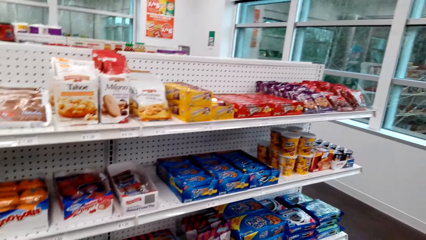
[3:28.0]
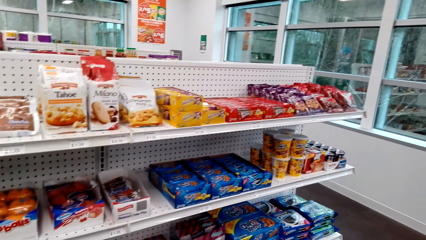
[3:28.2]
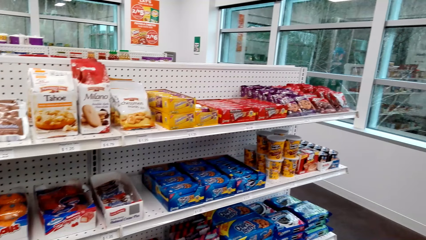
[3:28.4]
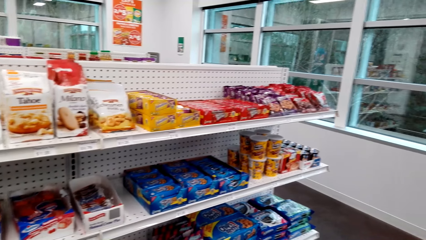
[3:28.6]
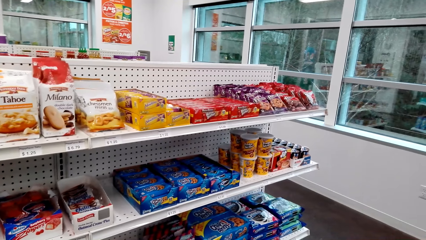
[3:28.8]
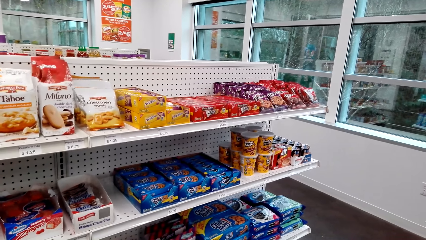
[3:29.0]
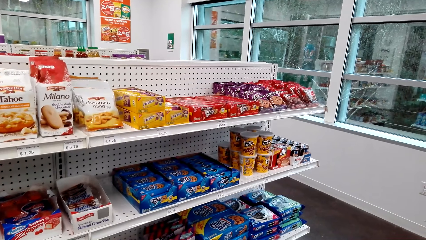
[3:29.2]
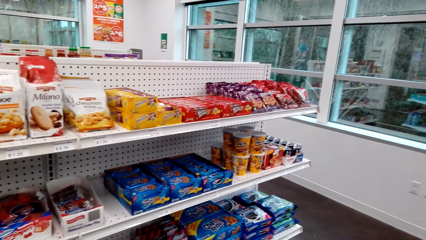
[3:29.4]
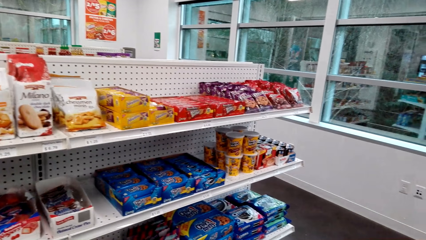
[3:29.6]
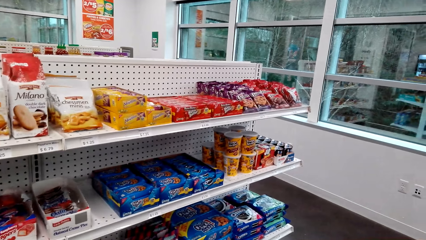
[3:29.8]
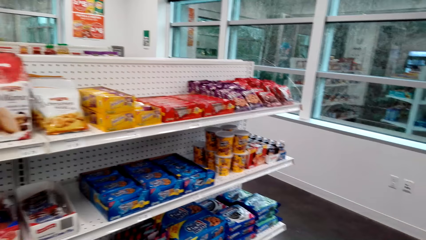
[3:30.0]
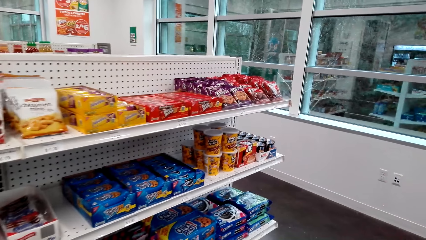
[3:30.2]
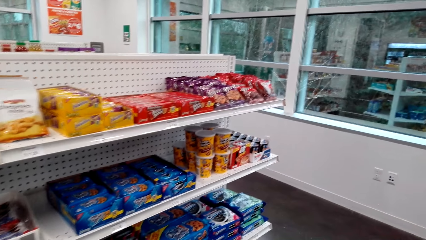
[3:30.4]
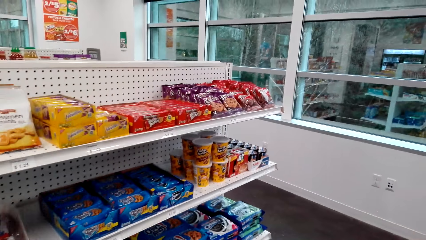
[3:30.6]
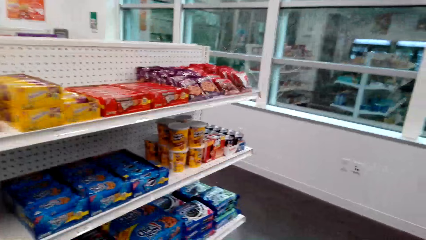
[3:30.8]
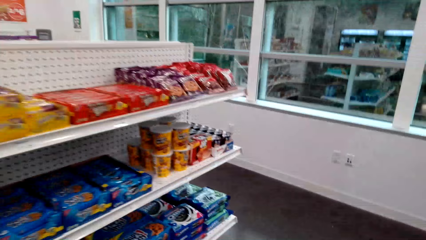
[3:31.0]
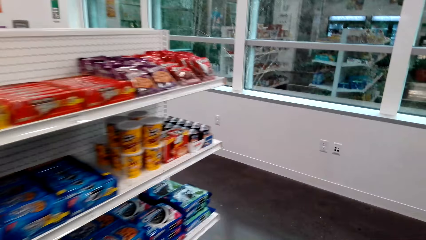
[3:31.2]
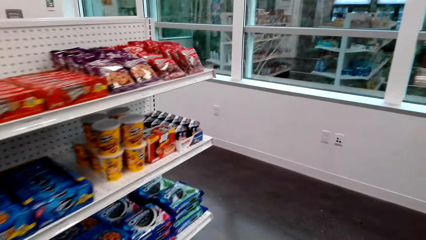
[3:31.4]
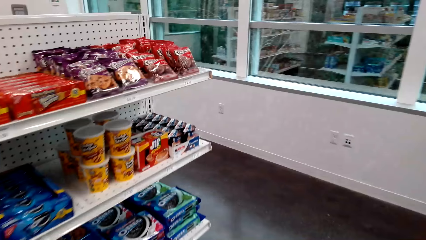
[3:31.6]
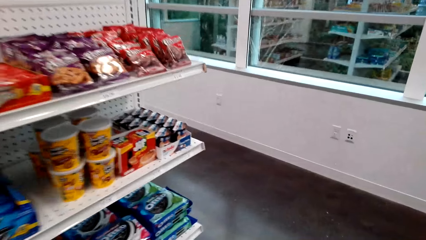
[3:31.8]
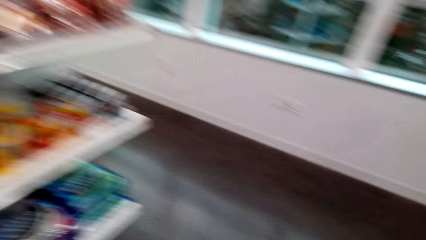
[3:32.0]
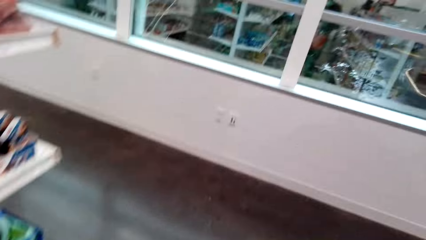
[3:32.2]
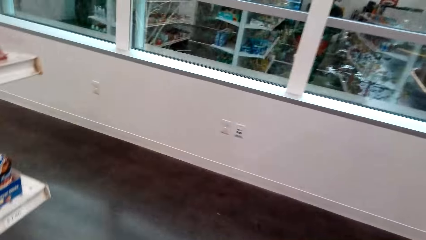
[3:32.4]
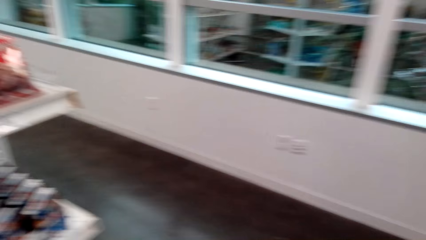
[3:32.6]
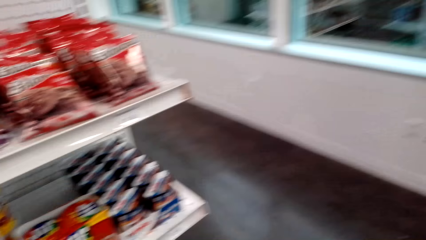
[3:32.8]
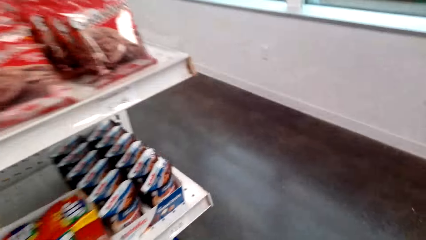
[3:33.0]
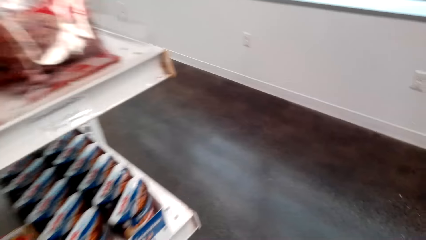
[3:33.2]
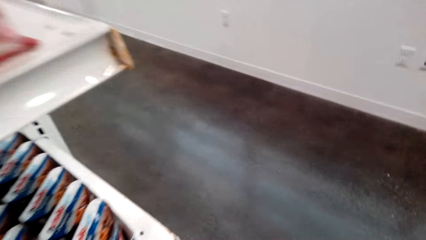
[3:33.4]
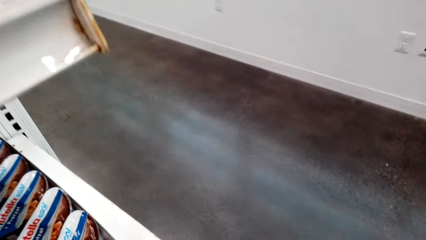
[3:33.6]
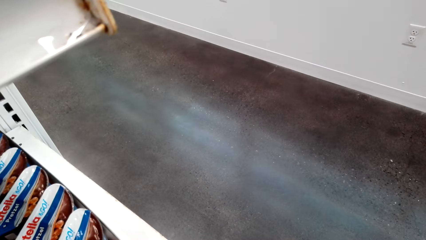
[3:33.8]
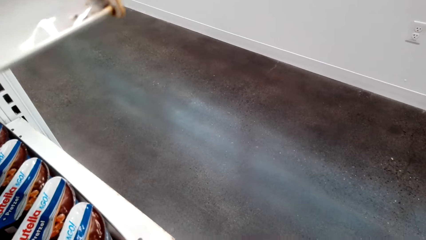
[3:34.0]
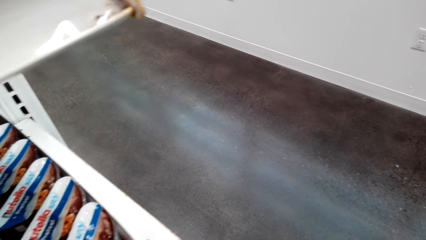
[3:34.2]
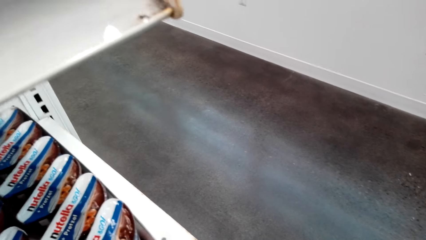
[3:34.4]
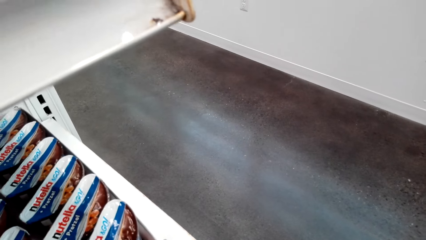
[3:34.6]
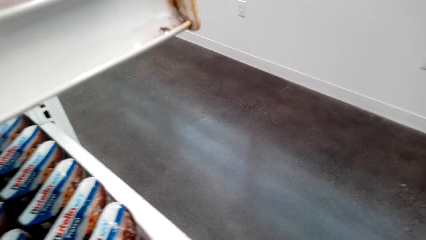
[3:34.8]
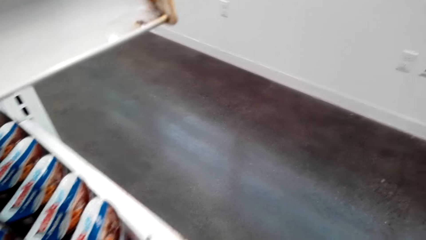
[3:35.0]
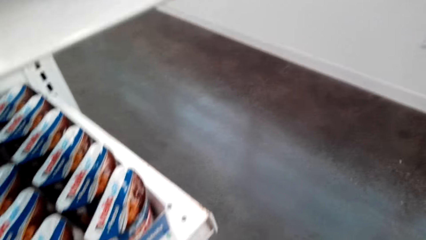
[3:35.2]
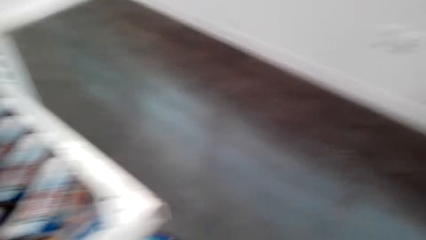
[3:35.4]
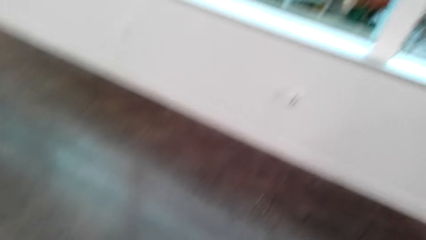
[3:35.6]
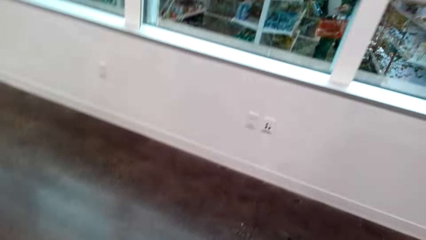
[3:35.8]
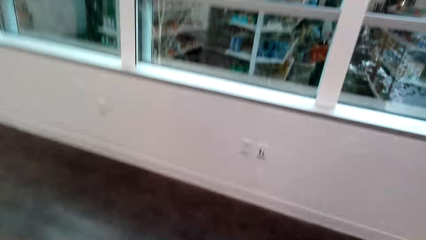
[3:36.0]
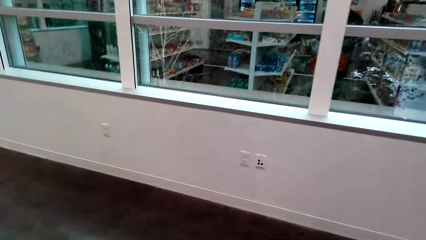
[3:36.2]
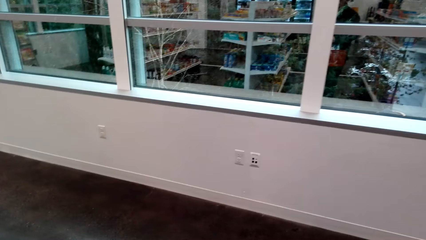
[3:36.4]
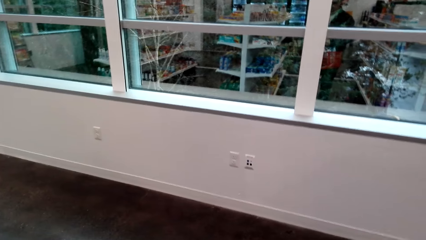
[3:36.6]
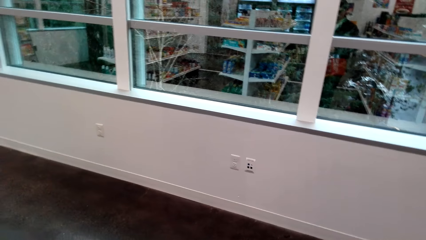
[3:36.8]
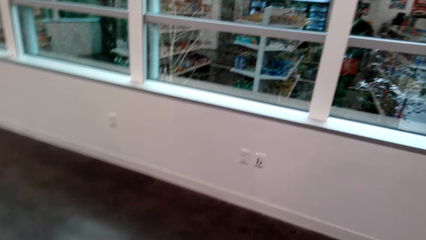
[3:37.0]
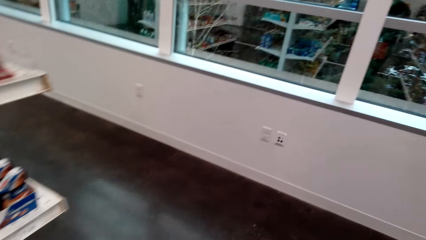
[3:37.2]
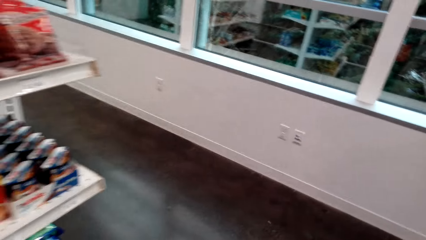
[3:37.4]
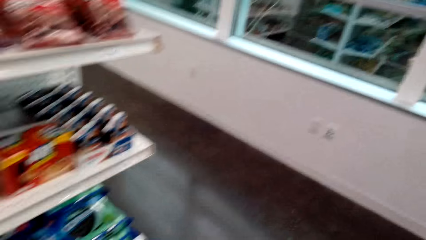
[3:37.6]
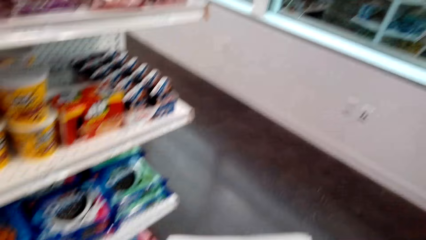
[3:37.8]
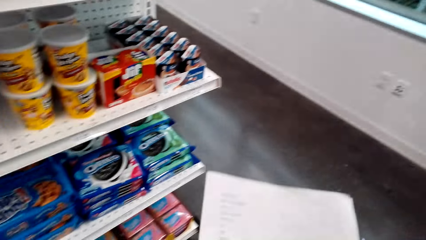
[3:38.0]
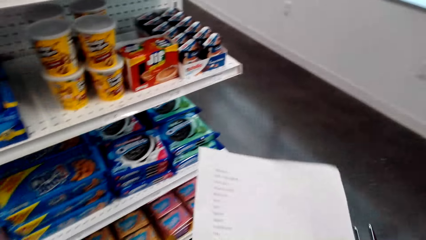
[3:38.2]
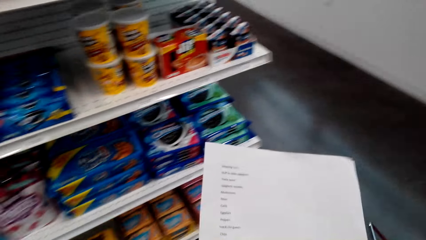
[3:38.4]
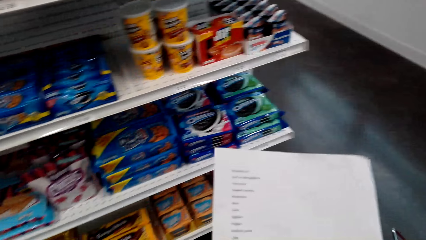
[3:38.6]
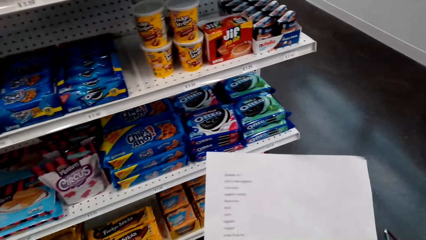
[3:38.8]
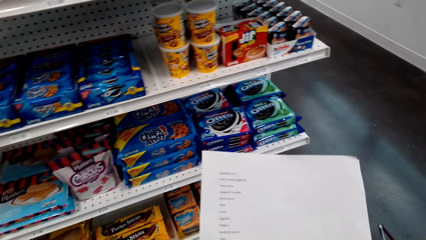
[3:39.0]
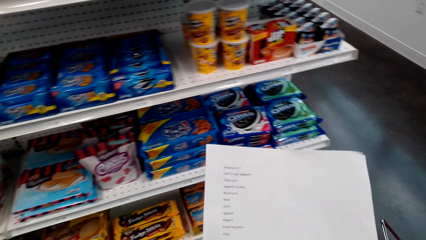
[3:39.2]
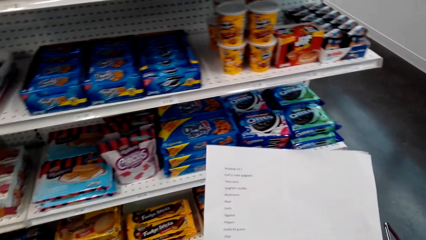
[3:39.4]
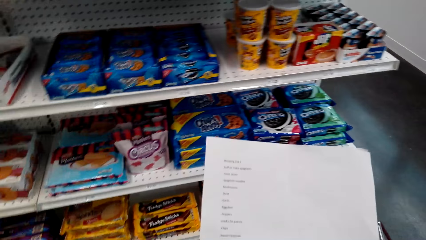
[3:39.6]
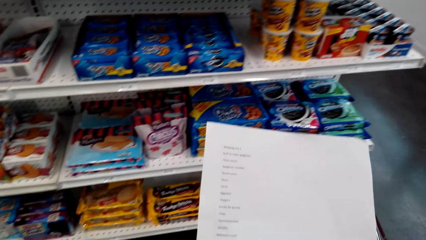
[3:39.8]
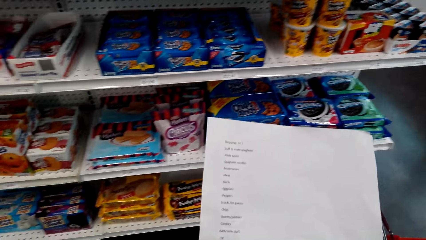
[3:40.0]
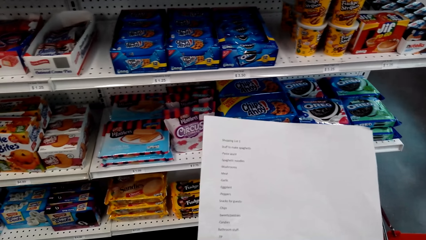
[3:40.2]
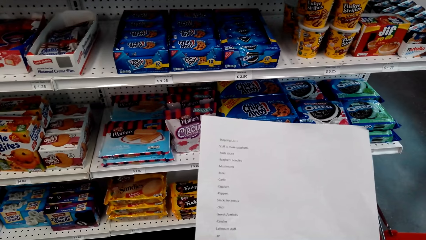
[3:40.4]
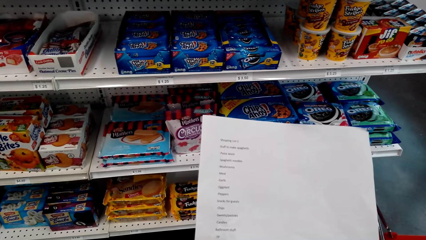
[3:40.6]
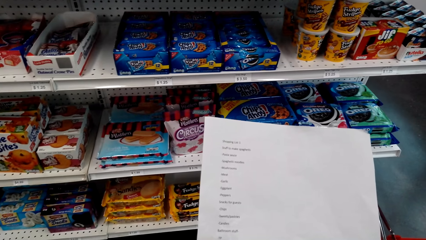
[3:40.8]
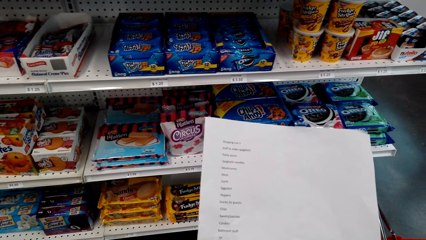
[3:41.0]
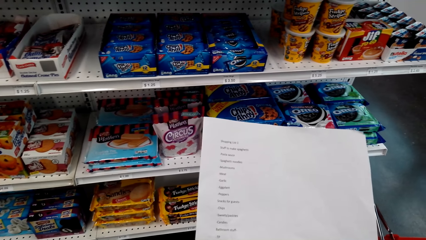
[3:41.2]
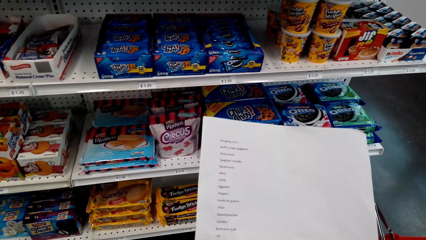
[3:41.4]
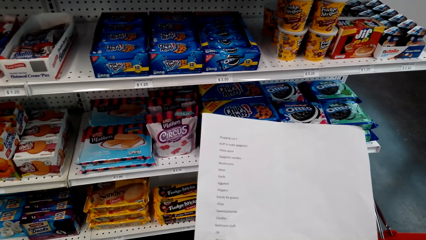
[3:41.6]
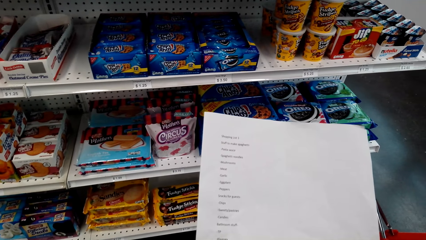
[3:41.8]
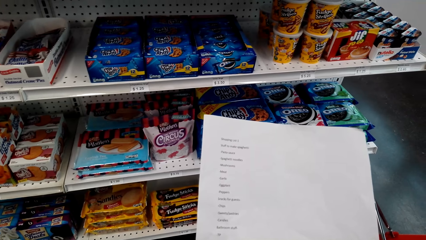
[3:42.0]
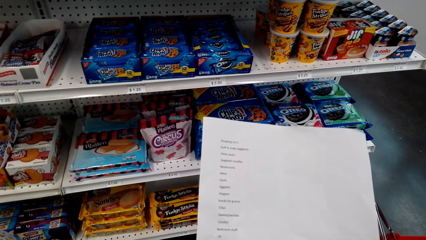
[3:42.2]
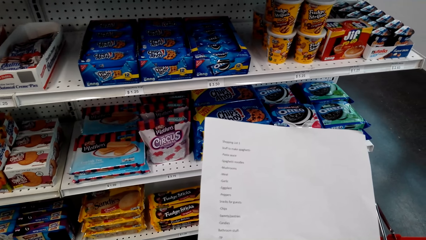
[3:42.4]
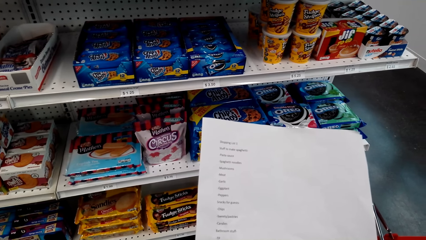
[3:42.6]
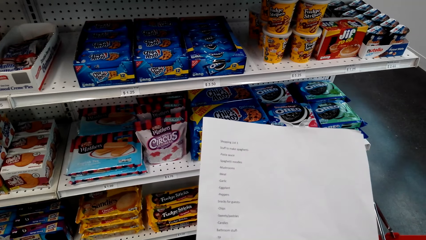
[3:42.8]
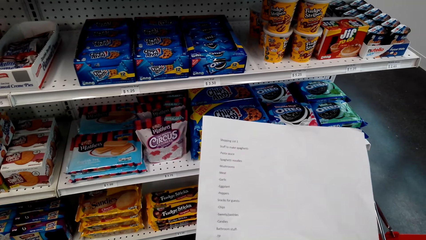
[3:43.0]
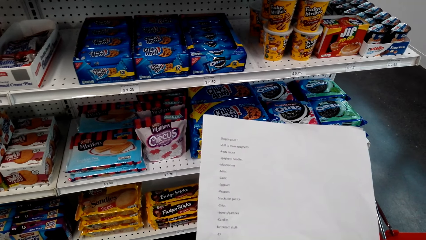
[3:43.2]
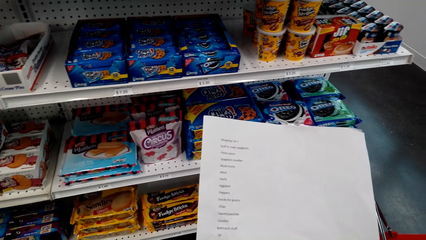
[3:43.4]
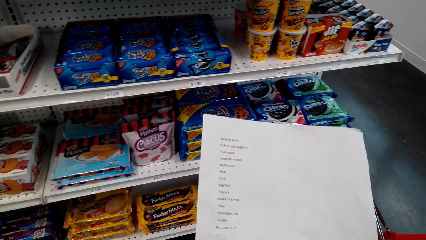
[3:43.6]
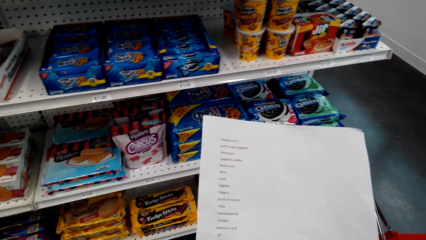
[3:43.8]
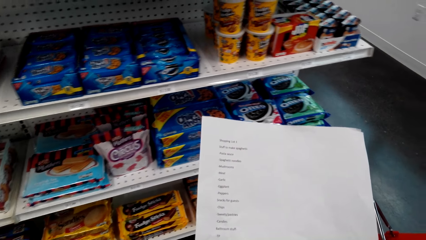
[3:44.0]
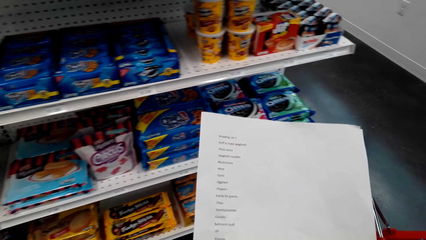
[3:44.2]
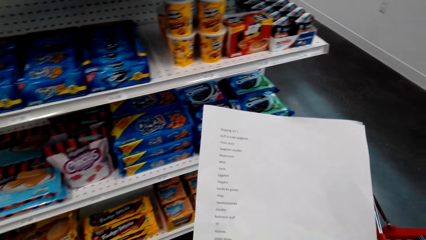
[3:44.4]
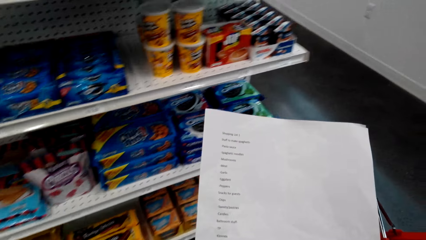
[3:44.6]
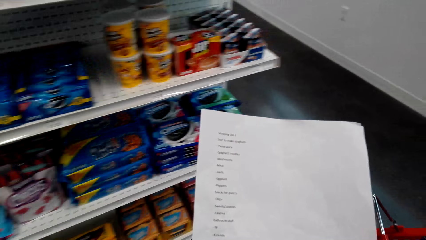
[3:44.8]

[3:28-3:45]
The camera wearer moves in the store. They pick up the snack pack from the shelf. They look at the shopping list.
